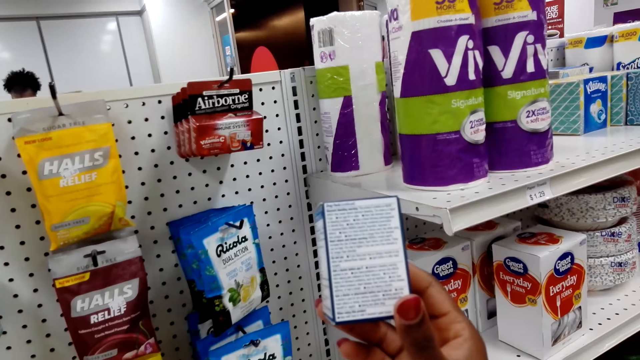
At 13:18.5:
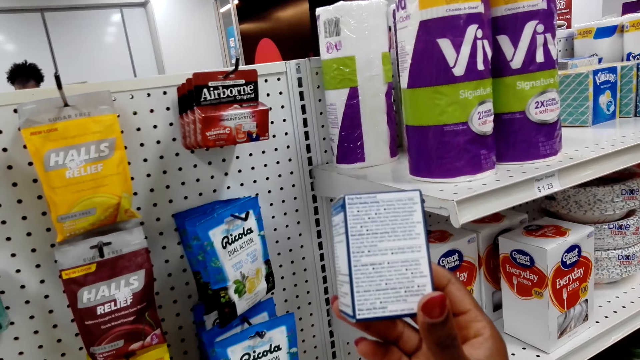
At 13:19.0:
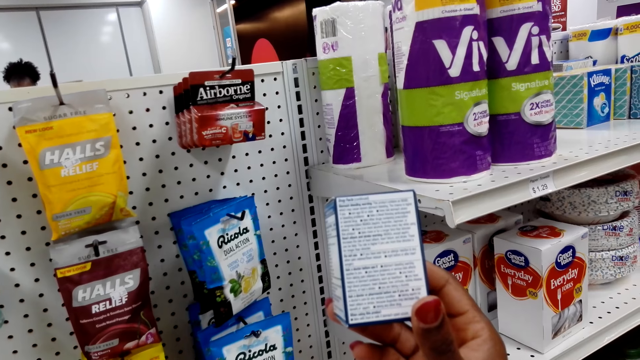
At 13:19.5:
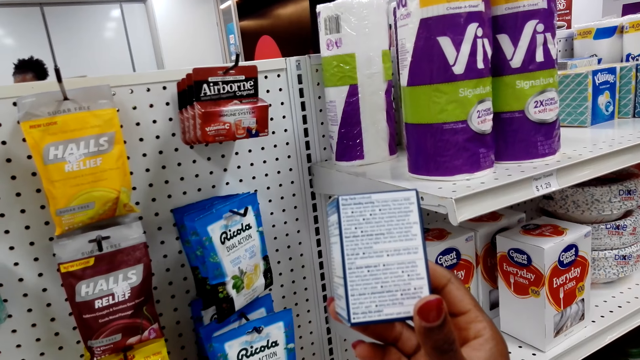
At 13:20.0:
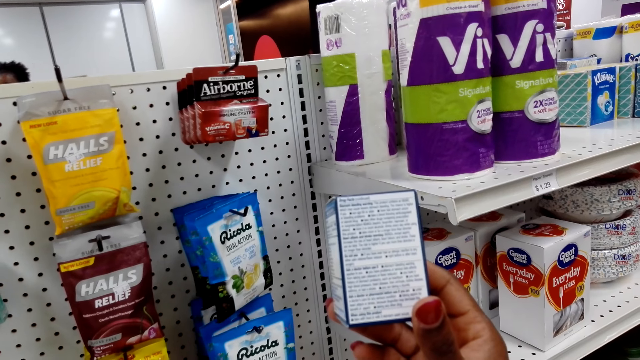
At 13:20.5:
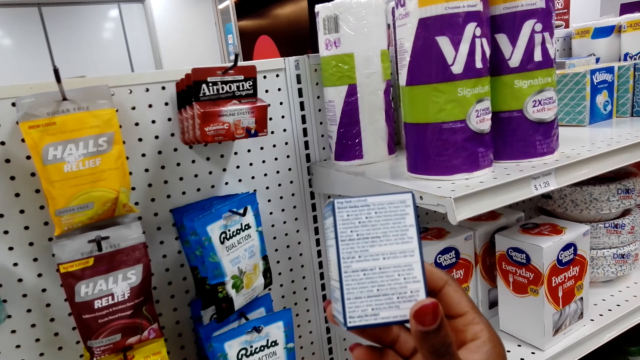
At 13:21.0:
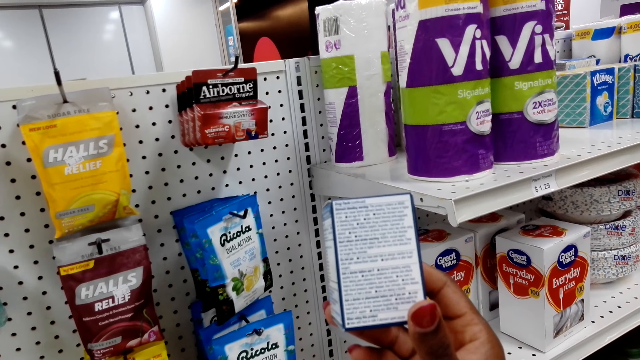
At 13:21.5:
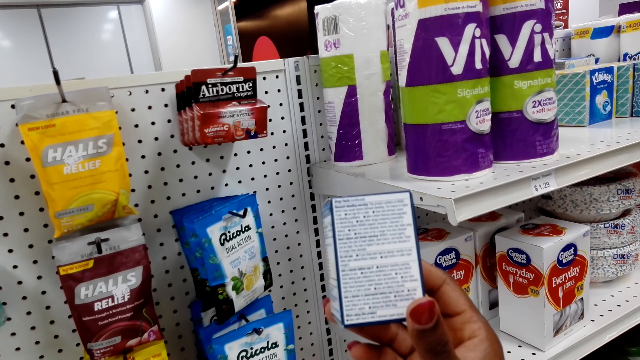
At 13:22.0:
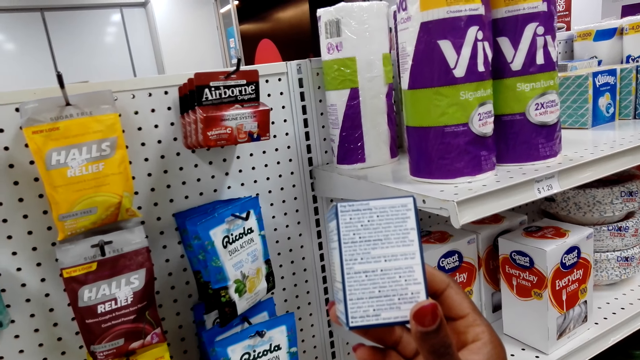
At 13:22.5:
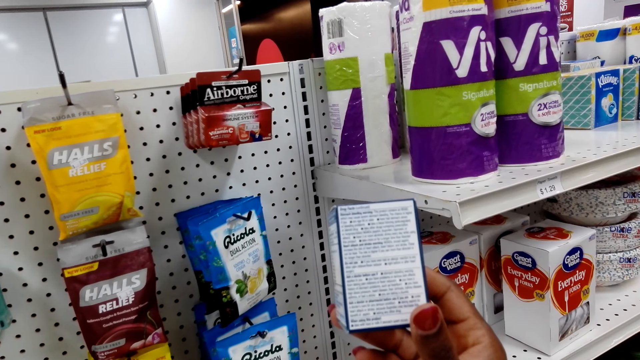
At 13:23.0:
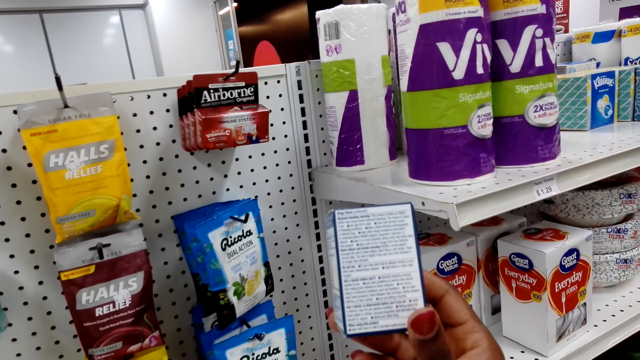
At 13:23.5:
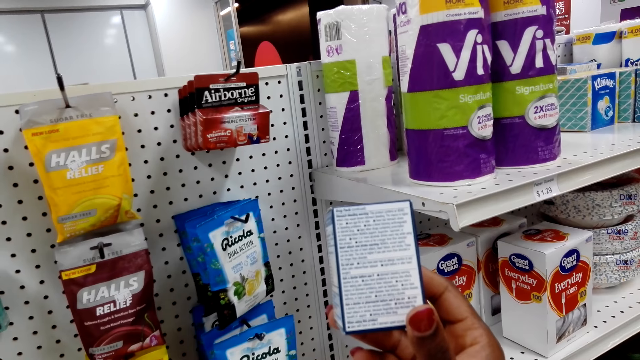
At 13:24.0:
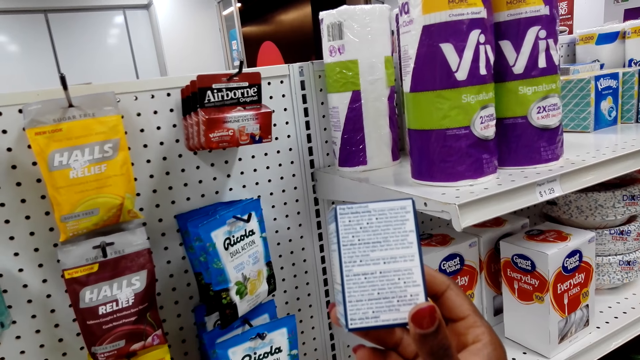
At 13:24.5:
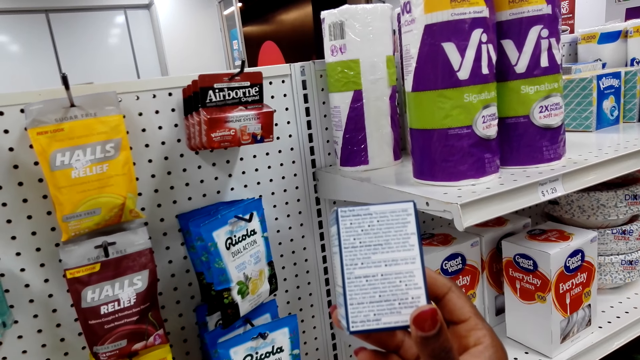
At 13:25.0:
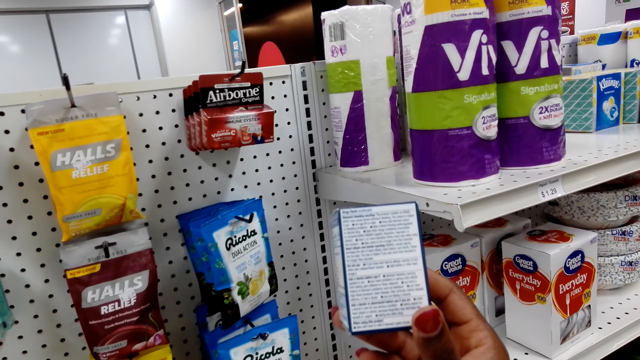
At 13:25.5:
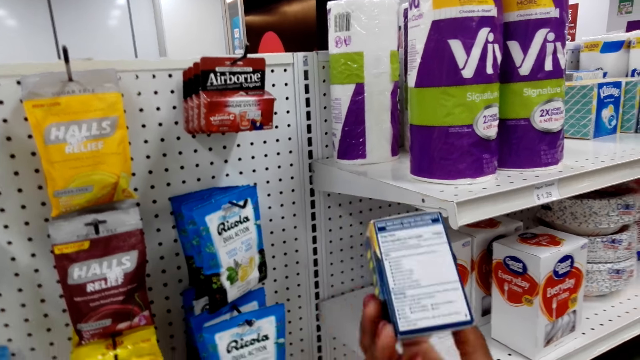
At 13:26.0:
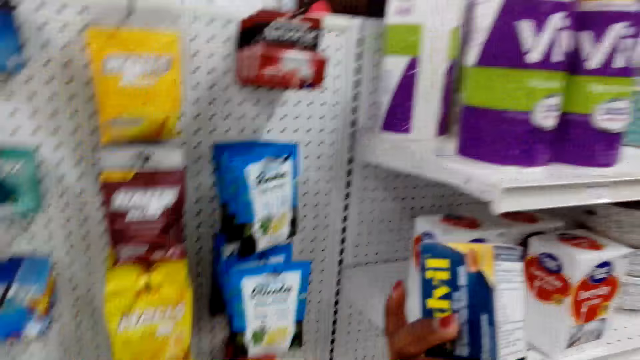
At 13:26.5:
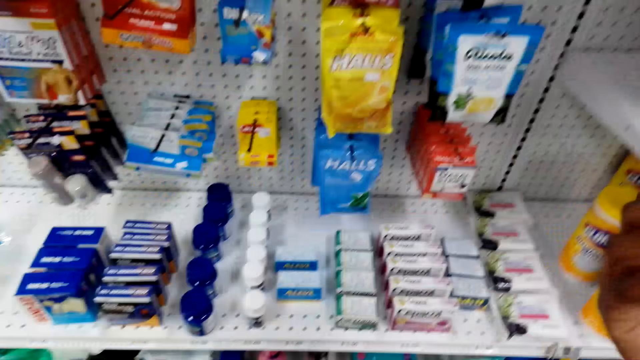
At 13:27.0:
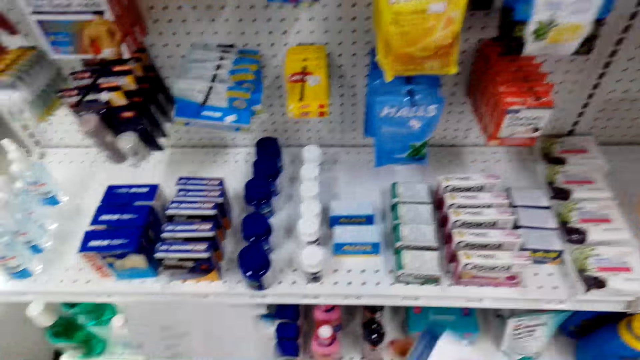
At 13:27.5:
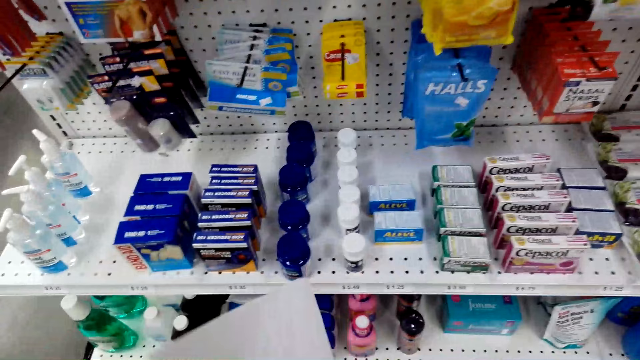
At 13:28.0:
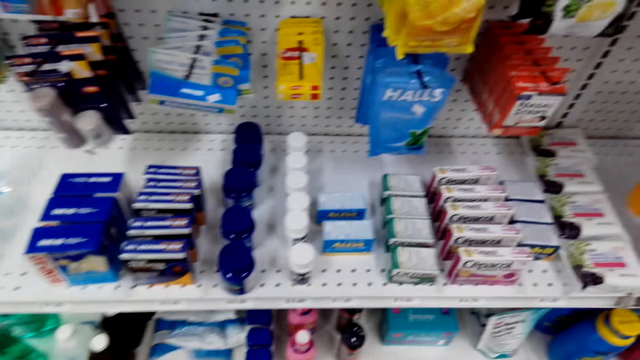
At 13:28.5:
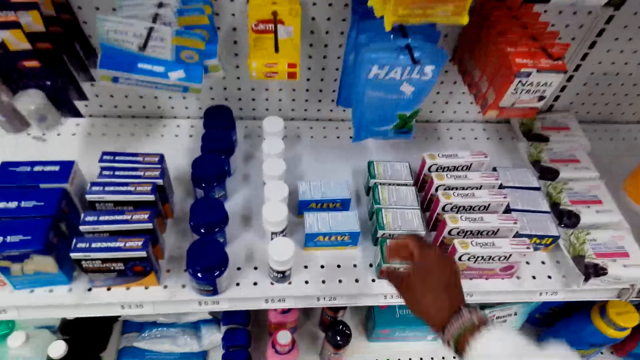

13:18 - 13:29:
The camera wearer looks at something. They turn something.

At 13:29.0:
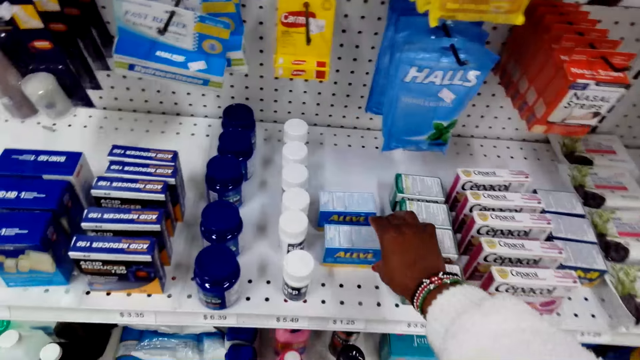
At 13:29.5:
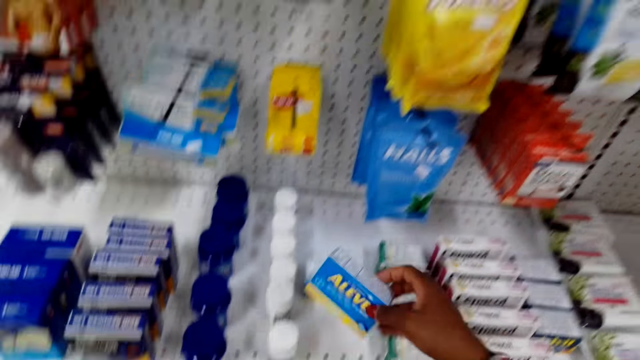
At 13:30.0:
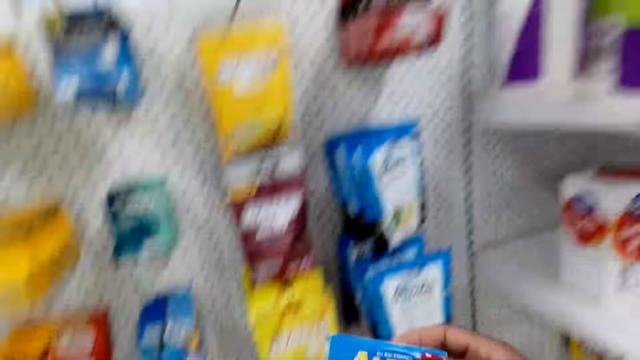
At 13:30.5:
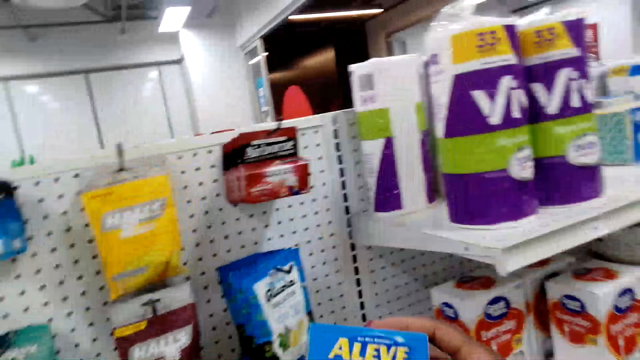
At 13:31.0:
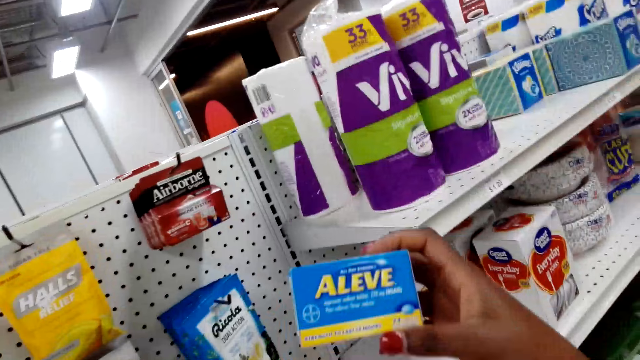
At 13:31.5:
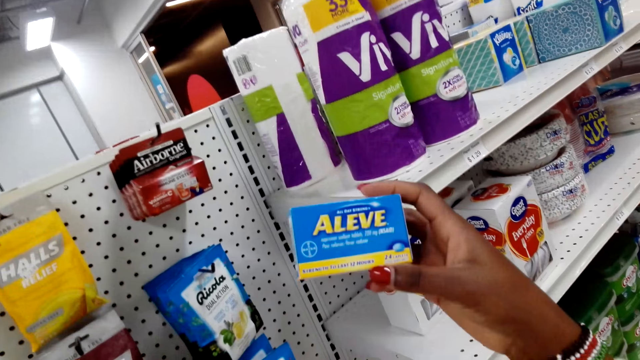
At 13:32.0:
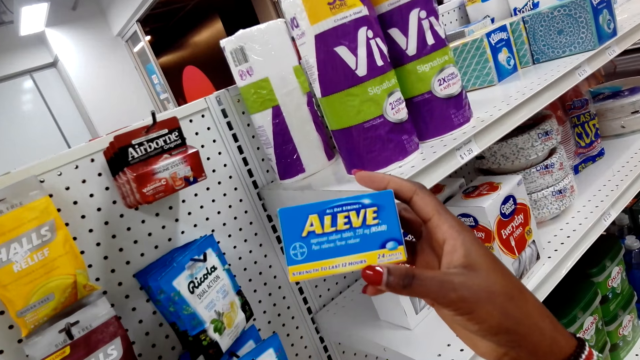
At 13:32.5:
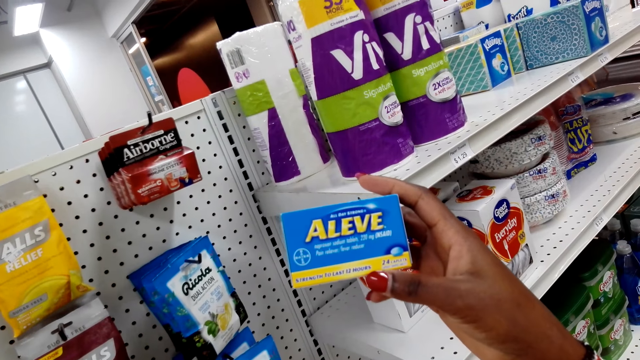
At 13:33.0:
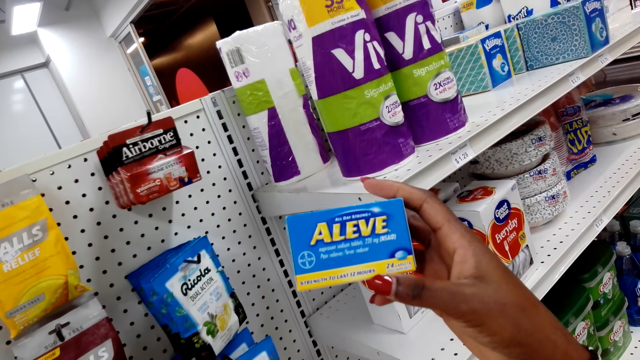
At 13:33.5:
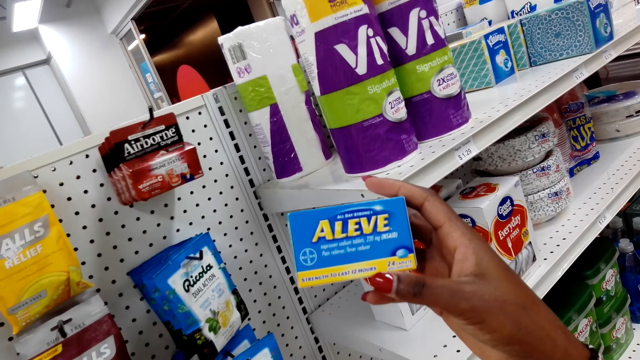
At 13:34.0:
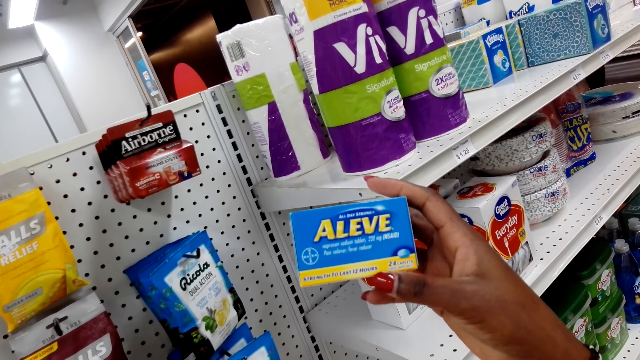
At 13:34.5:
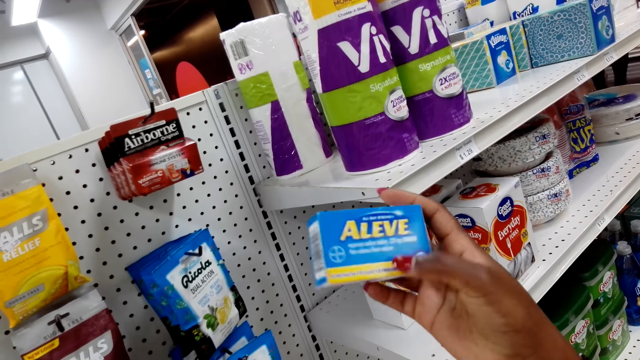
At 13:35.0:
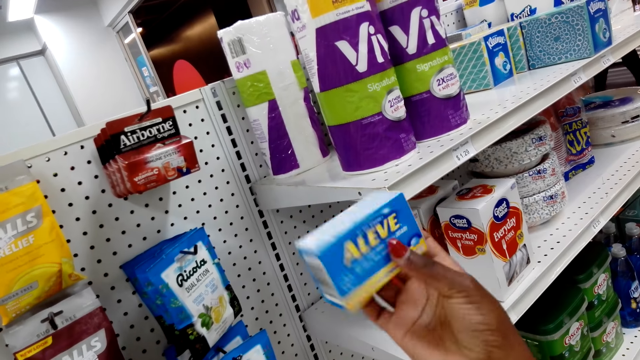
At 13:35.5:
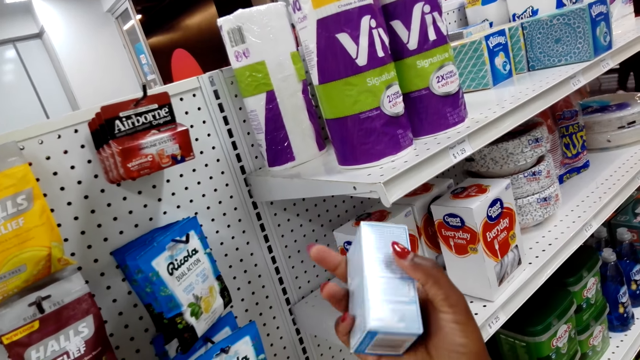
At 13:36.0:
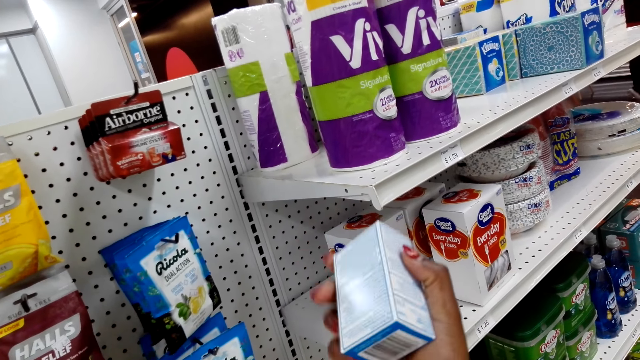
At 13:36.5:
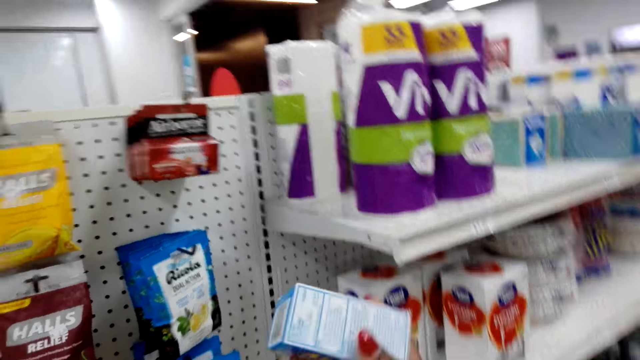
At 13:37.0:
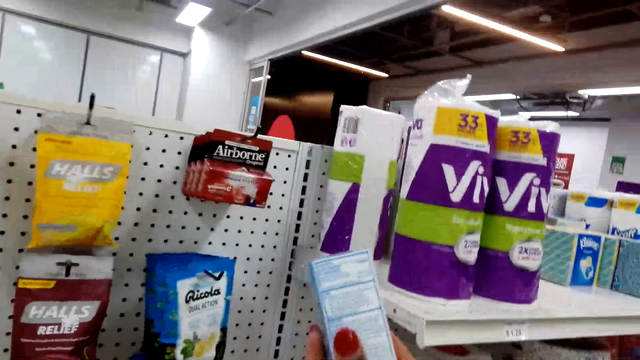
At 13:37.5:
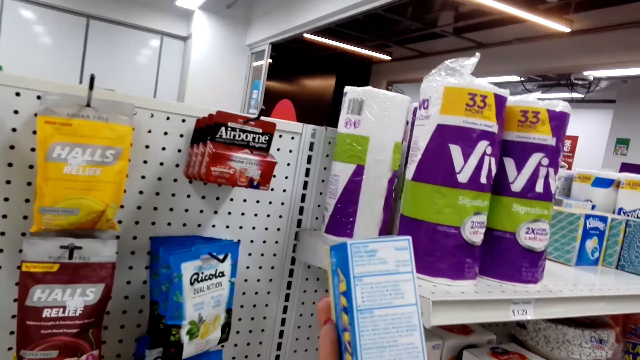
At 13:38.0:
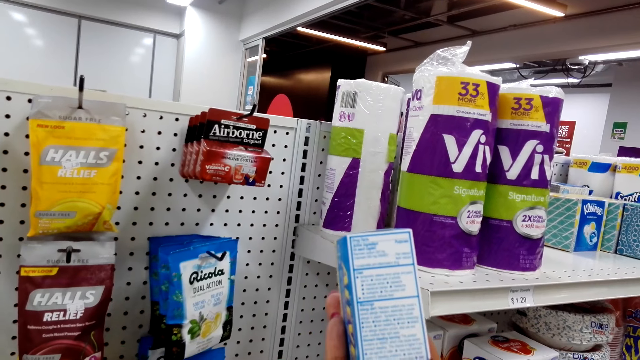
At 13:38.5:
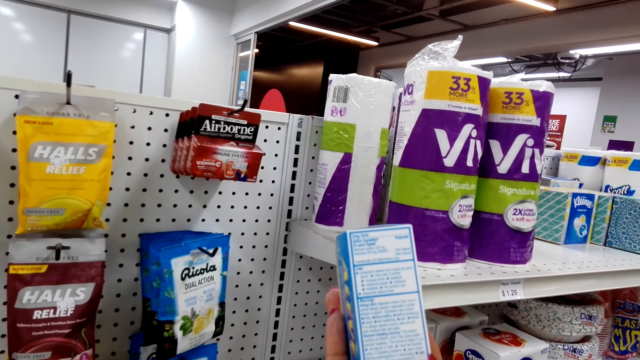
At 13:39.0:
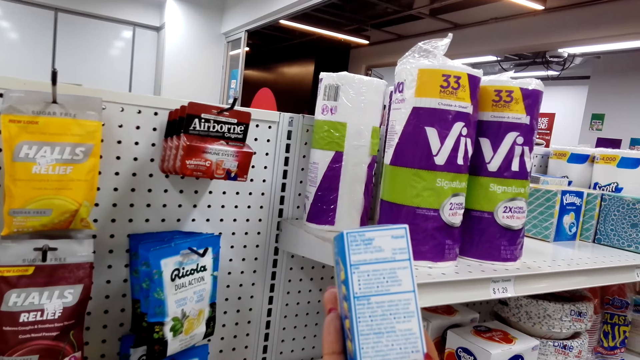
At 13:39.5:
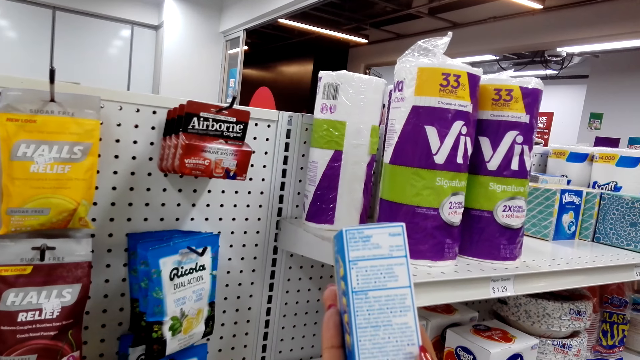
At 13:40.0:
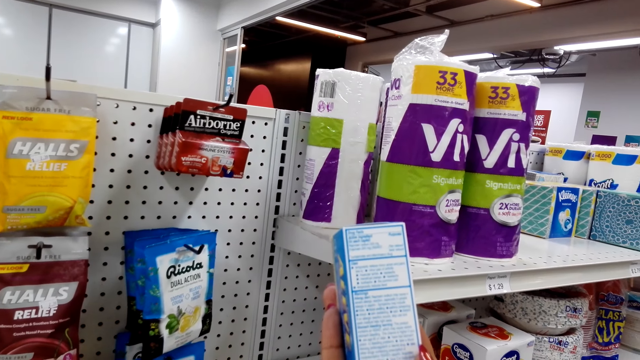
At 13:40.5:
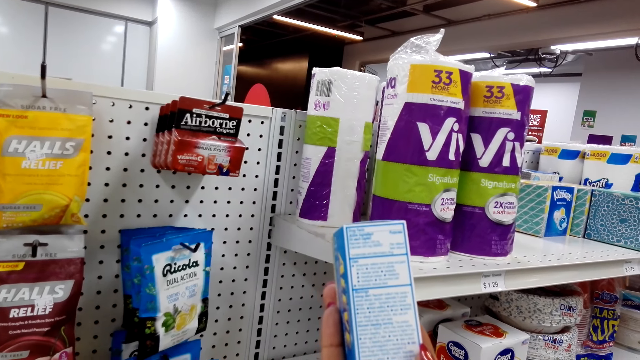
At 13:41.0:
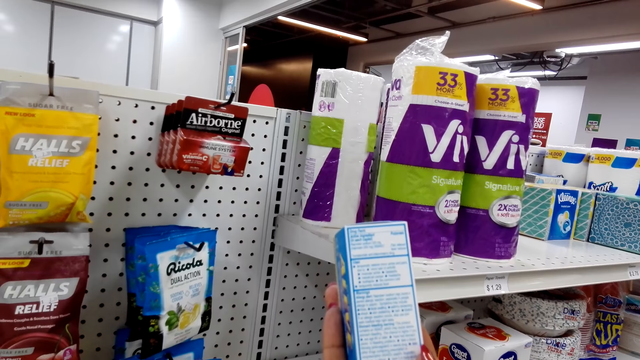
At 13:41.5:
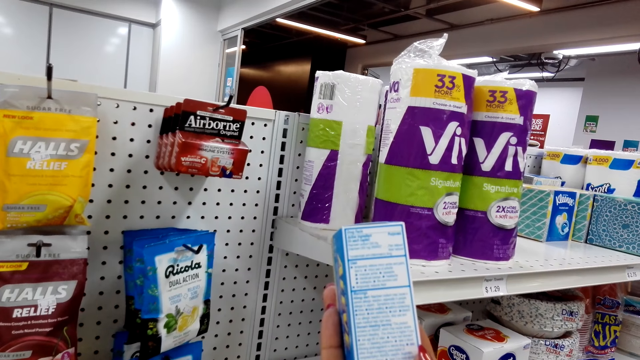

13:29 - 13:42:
The camera wearer picks up the box. They look at the box. They turn something. They turn something again. They look at something.
